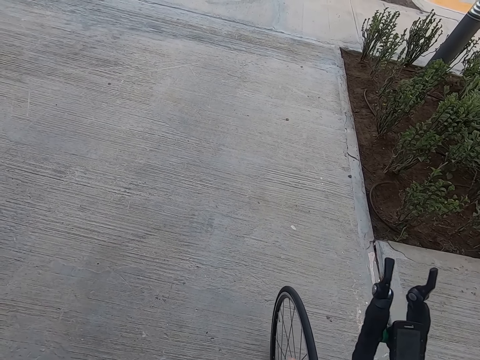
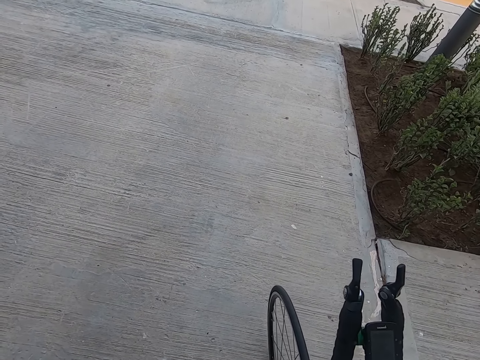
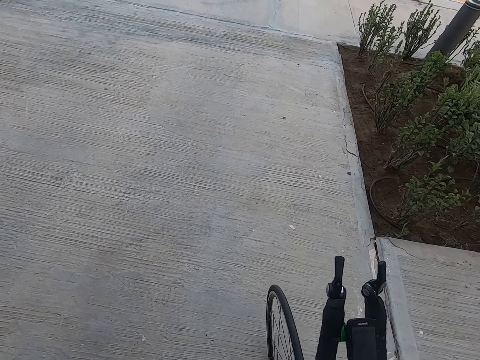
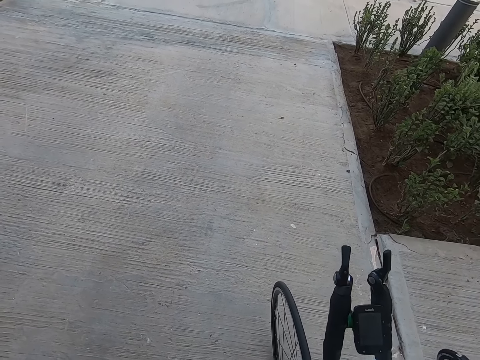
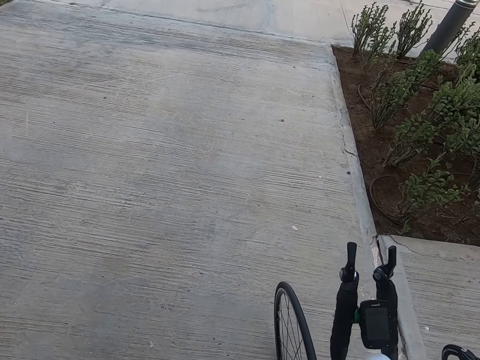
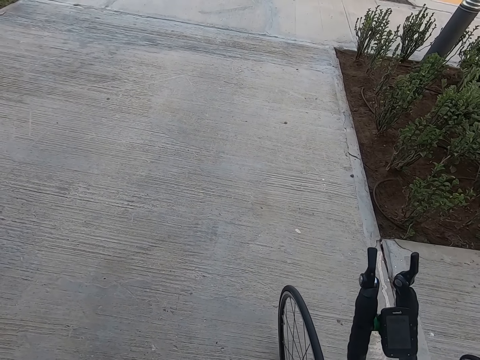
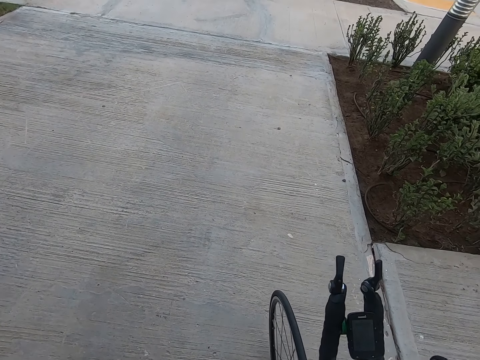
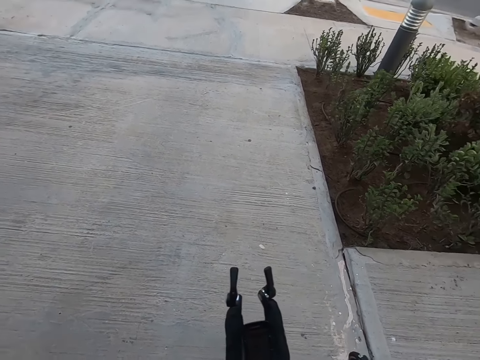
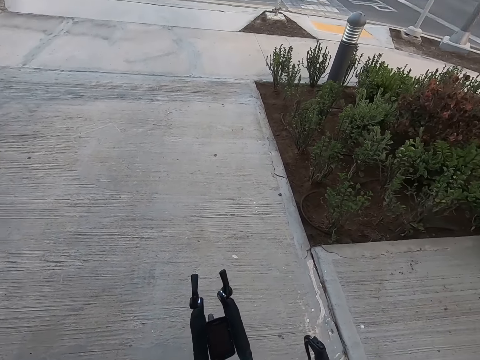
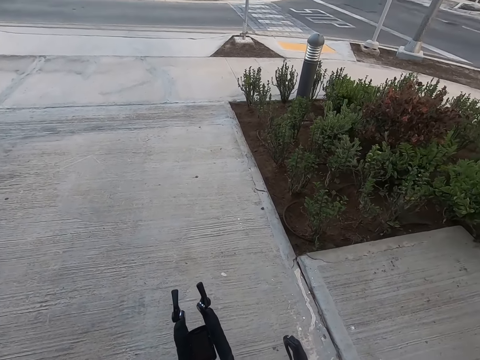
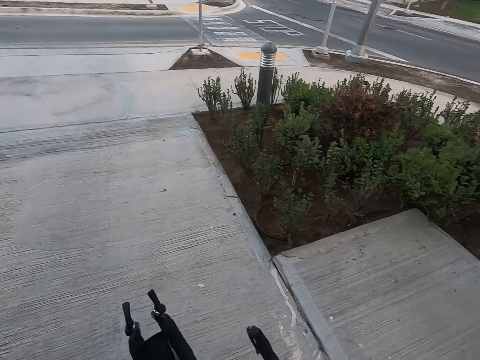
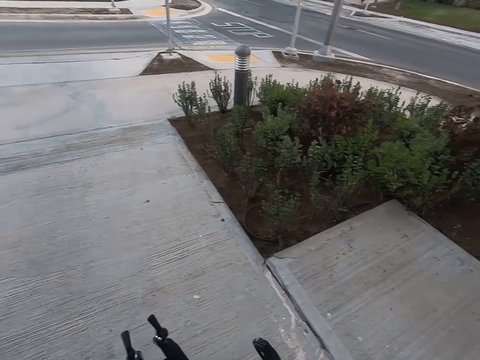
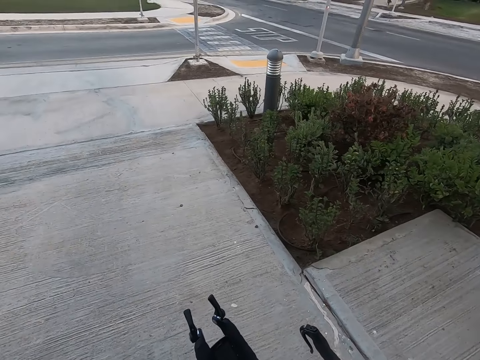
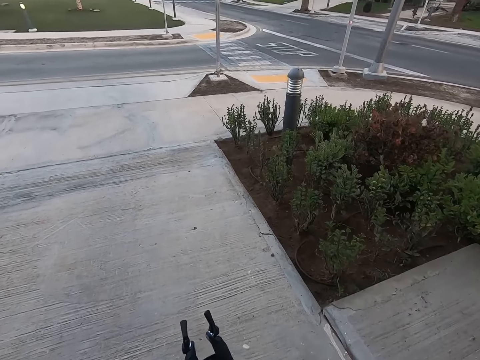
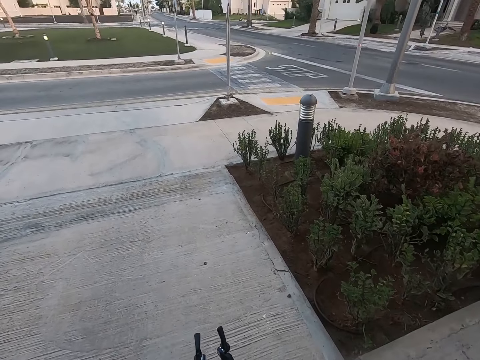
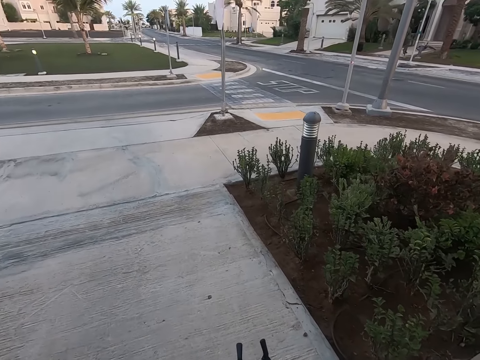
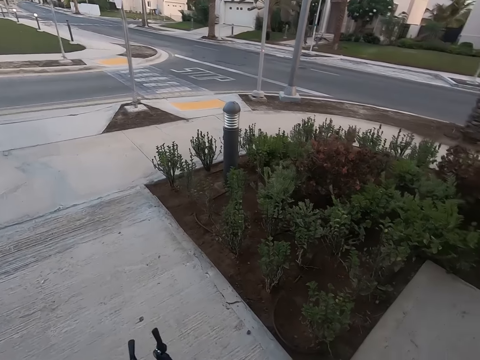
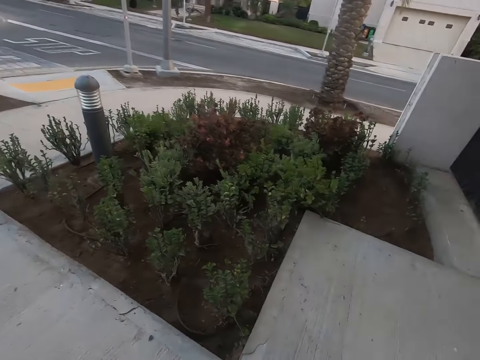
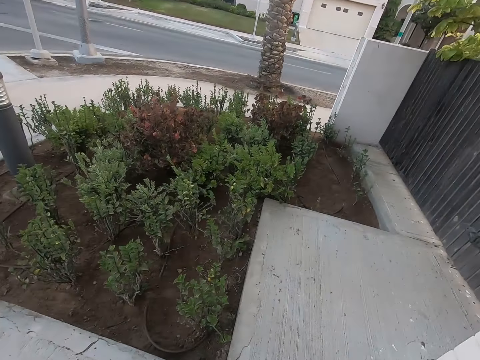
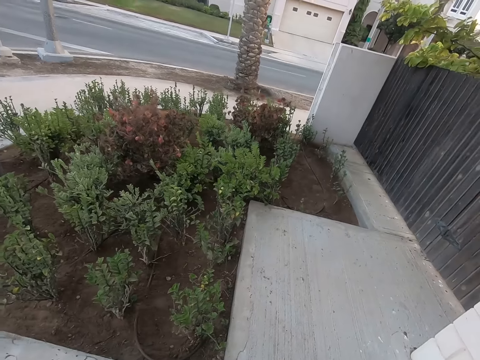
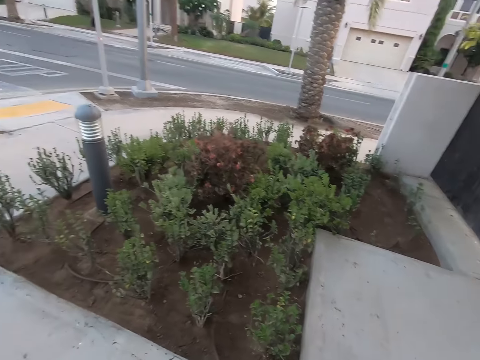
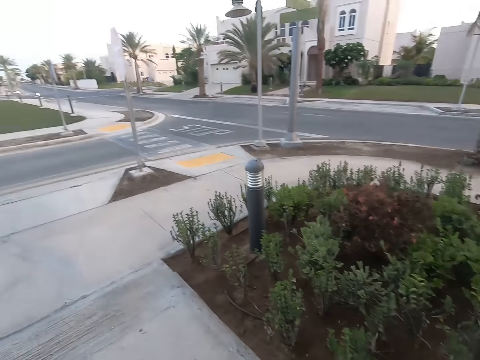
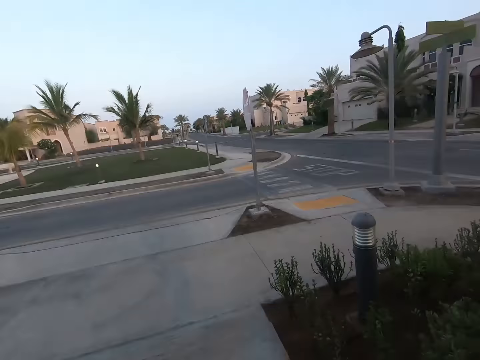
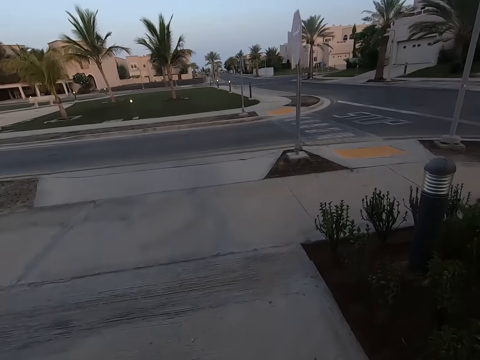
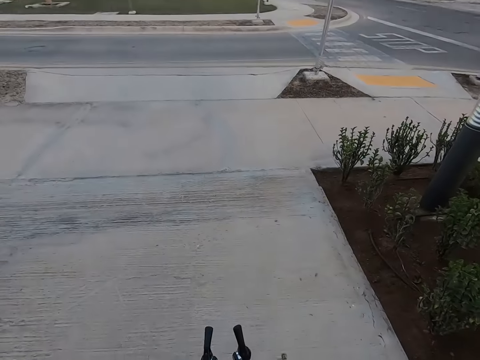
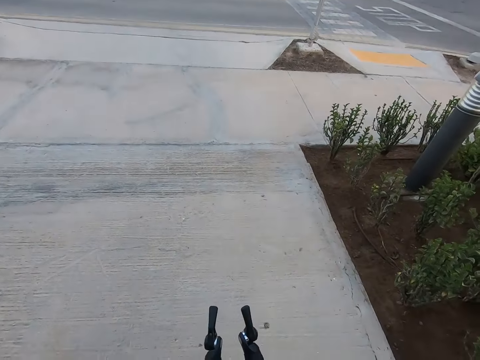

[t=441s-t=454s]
The camera wearer climbs the bicycle. They look on the other side.

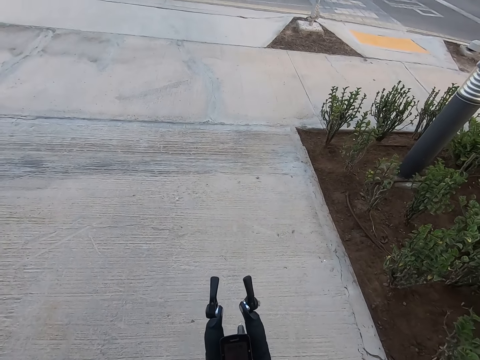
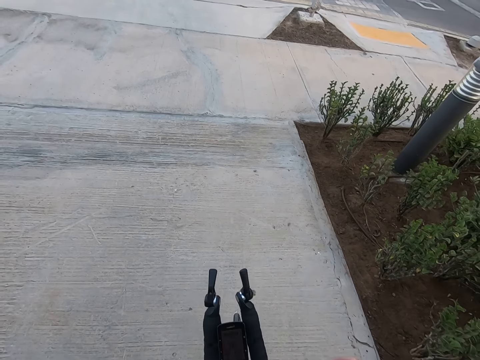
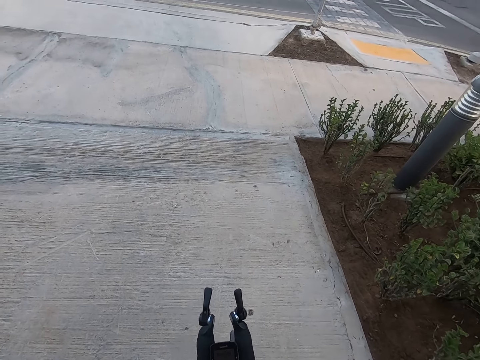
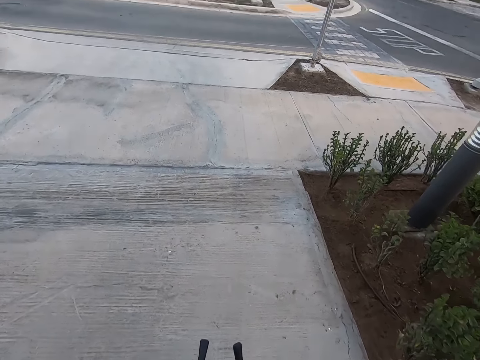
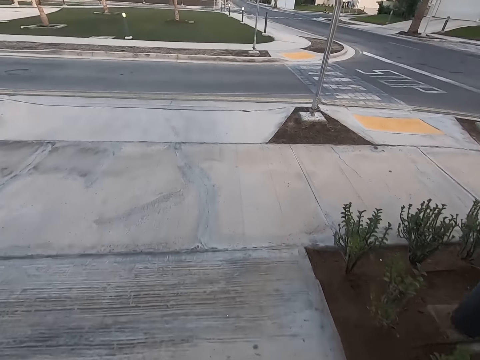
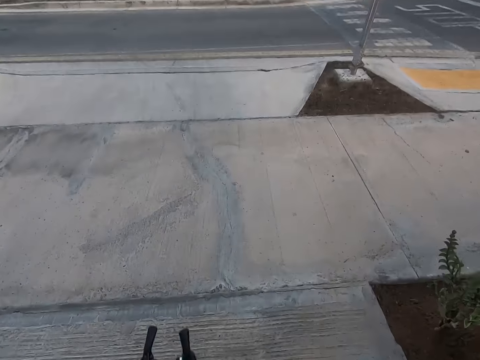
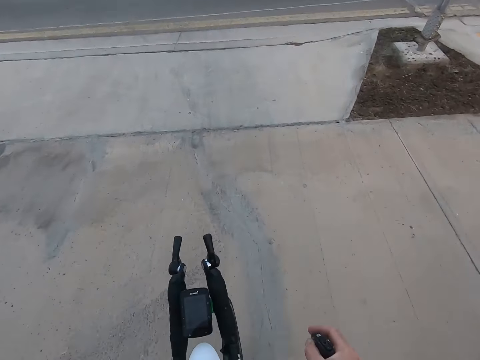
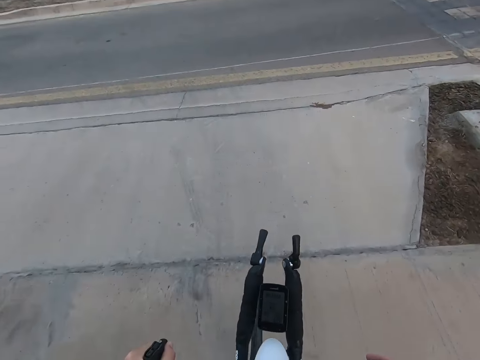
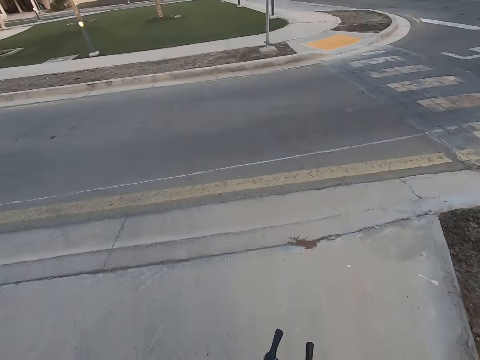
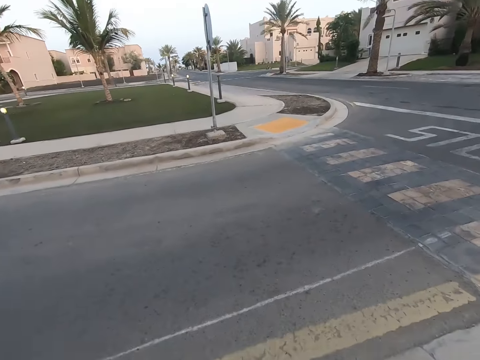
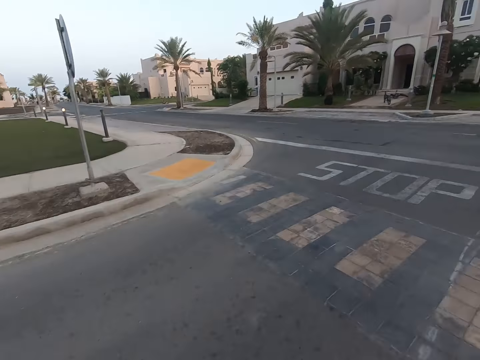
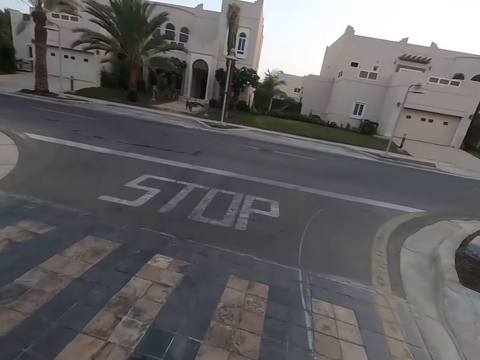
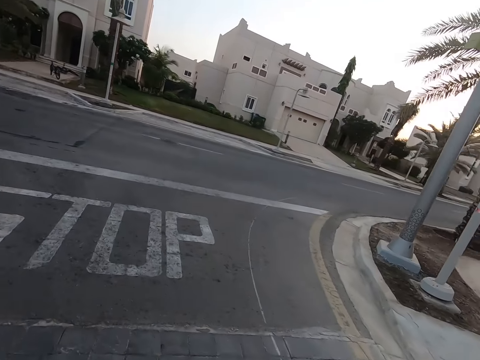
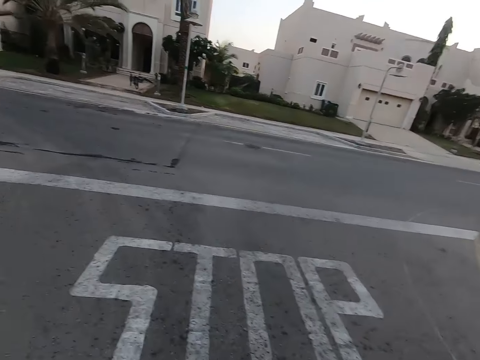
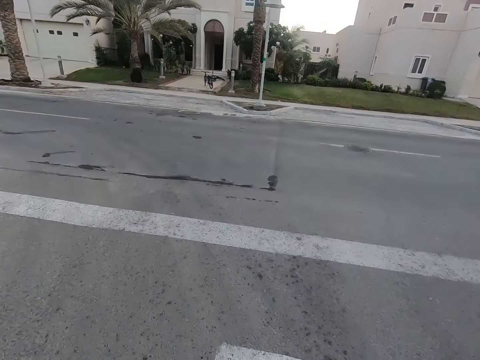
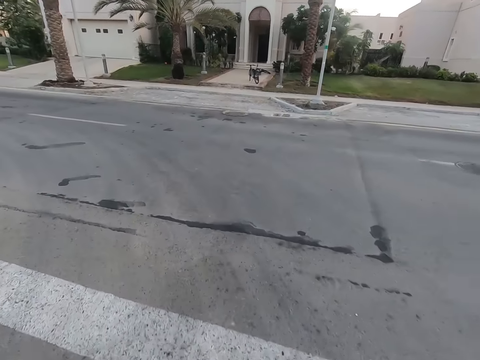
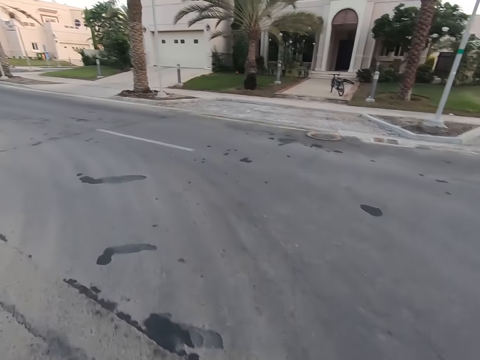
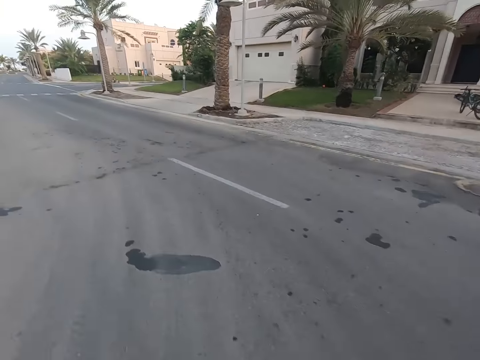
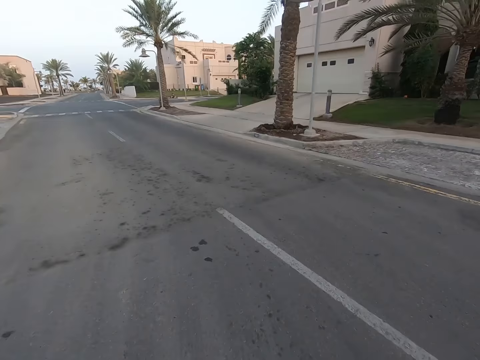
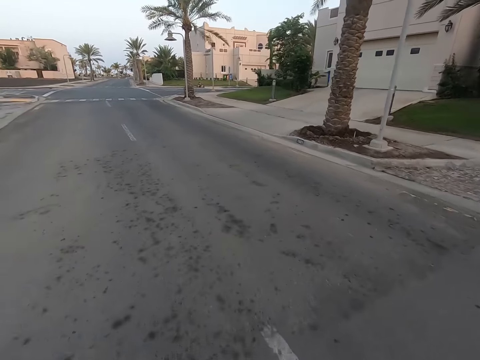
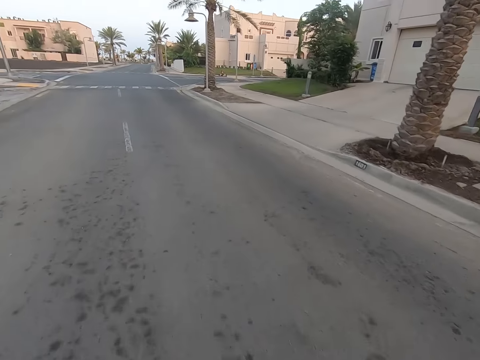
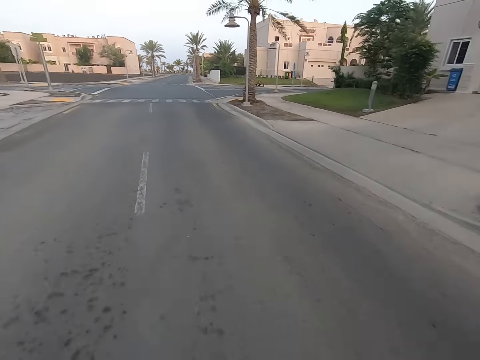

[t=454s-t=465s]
The camera wearer rides the bicycle. They cycle on the tarmac road.
